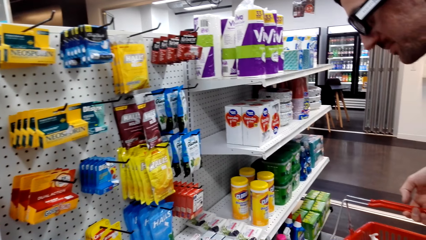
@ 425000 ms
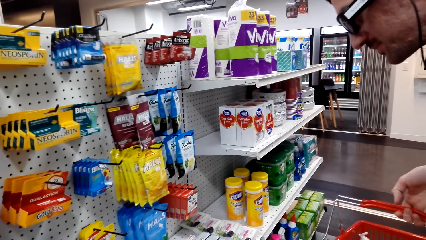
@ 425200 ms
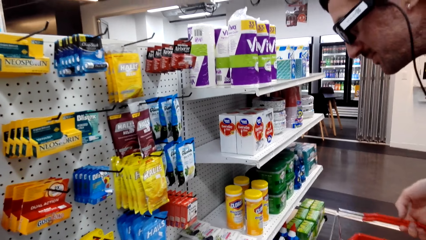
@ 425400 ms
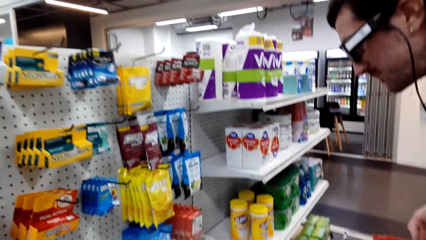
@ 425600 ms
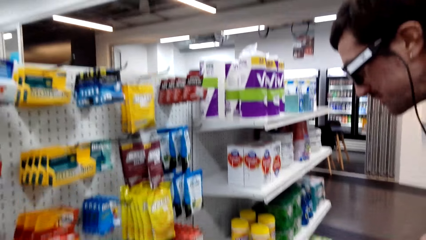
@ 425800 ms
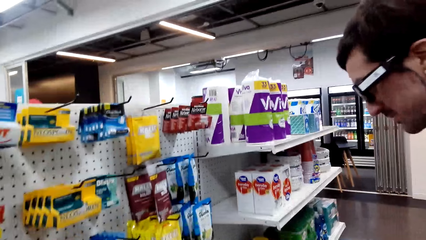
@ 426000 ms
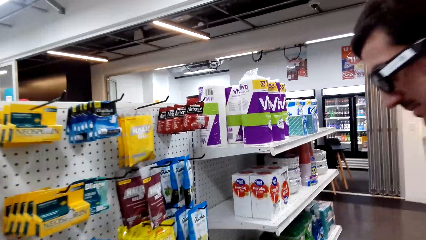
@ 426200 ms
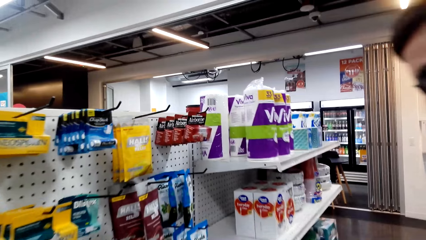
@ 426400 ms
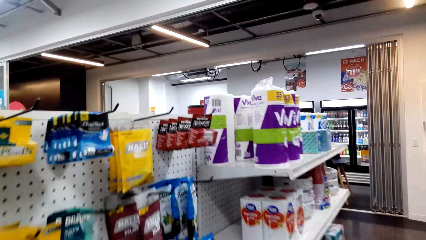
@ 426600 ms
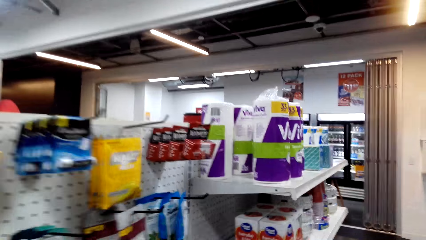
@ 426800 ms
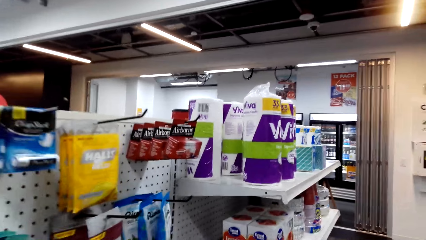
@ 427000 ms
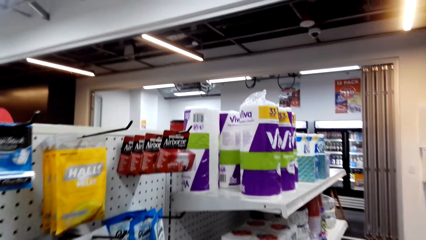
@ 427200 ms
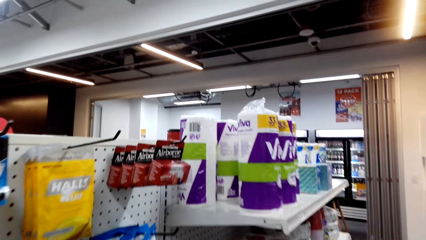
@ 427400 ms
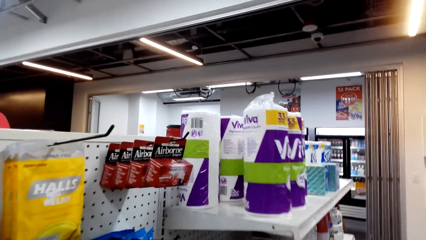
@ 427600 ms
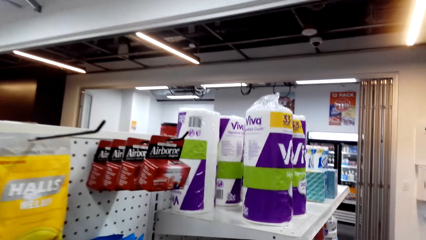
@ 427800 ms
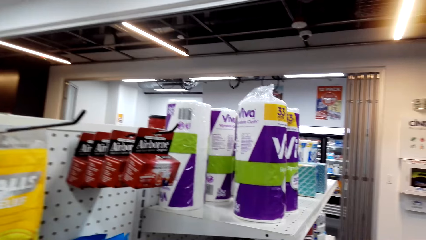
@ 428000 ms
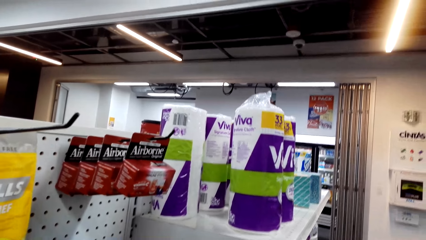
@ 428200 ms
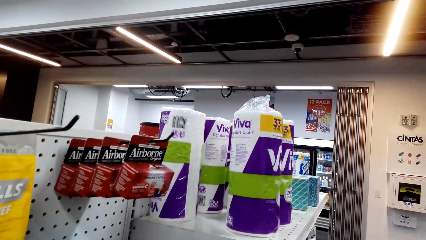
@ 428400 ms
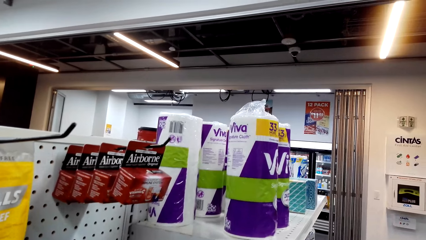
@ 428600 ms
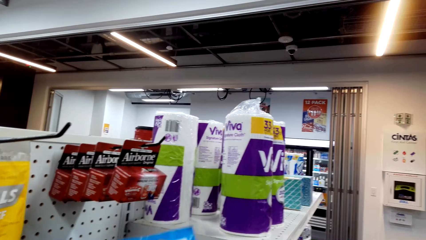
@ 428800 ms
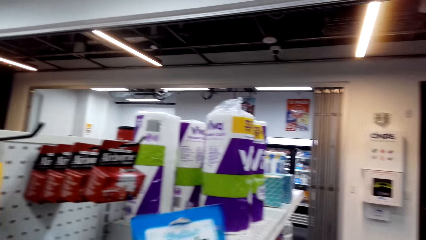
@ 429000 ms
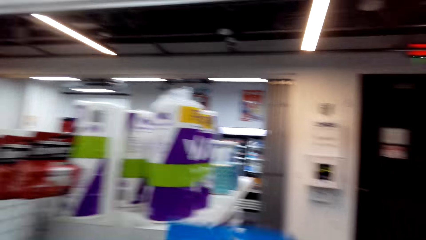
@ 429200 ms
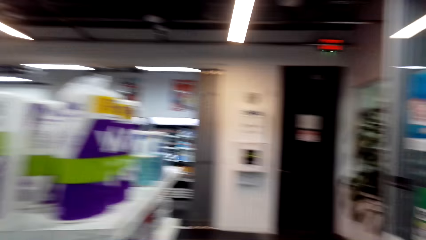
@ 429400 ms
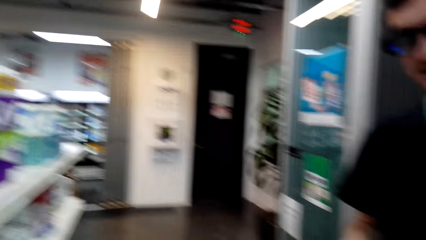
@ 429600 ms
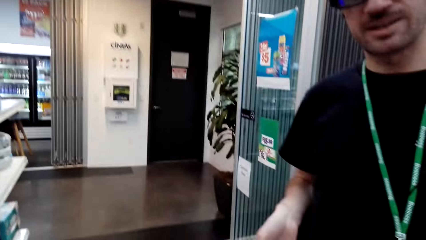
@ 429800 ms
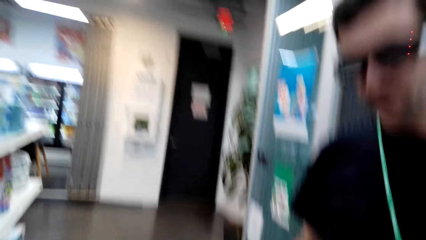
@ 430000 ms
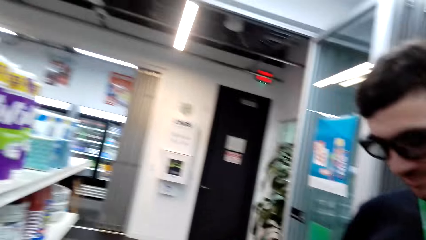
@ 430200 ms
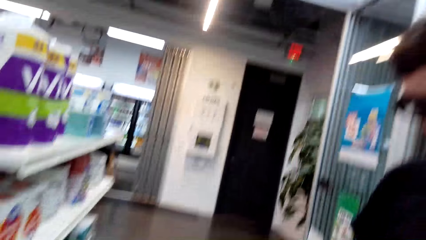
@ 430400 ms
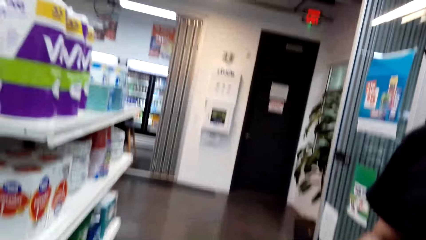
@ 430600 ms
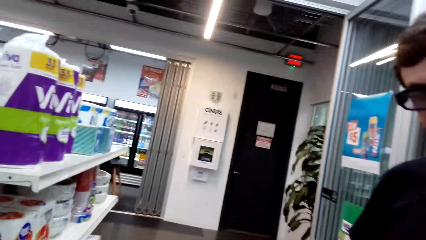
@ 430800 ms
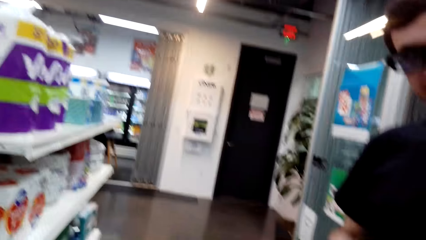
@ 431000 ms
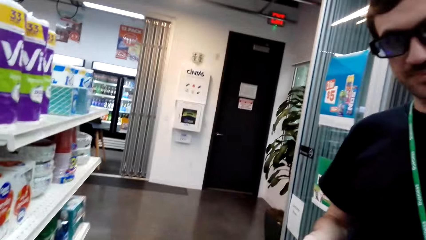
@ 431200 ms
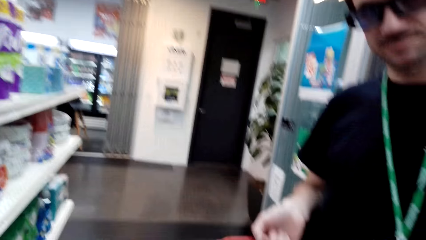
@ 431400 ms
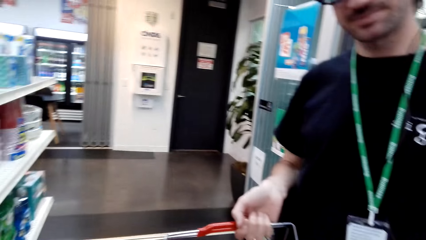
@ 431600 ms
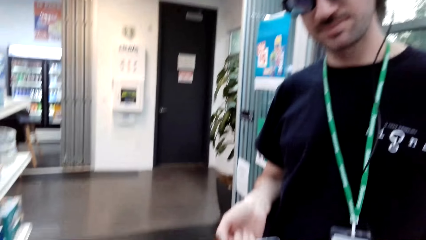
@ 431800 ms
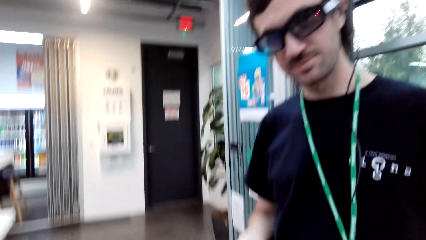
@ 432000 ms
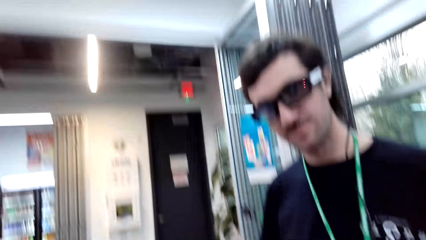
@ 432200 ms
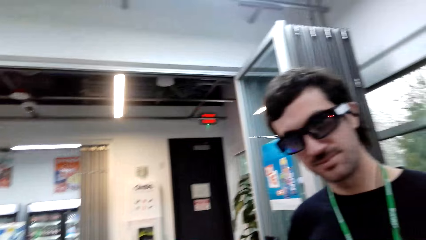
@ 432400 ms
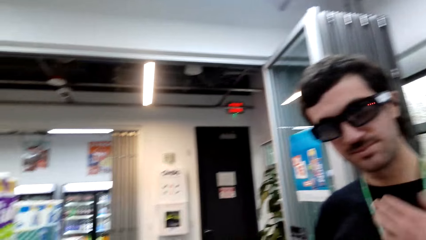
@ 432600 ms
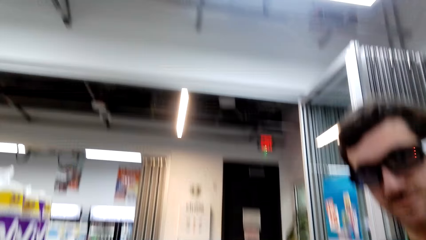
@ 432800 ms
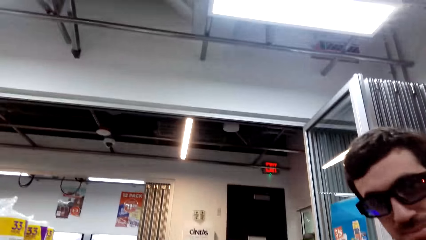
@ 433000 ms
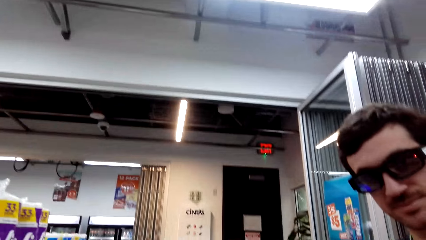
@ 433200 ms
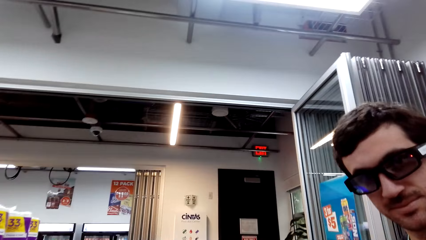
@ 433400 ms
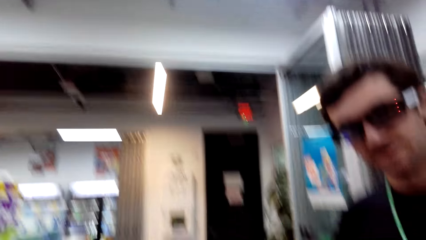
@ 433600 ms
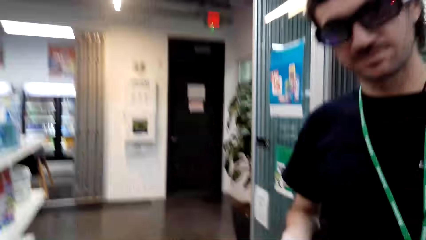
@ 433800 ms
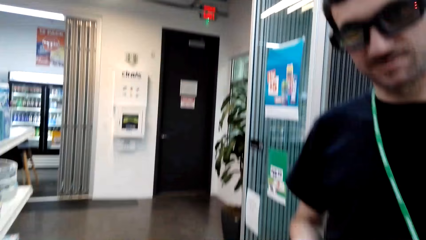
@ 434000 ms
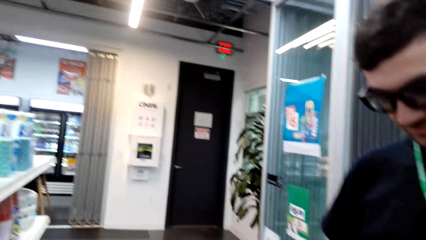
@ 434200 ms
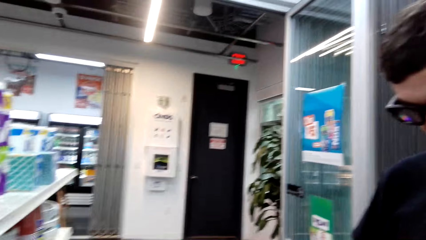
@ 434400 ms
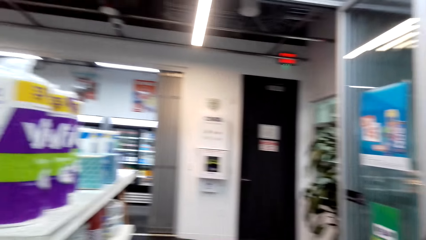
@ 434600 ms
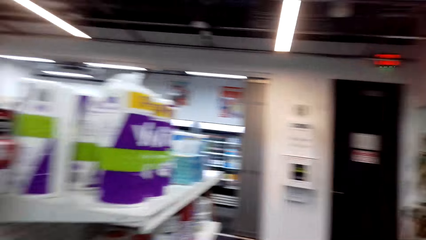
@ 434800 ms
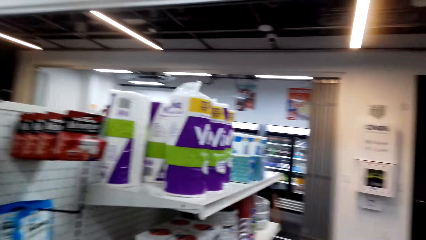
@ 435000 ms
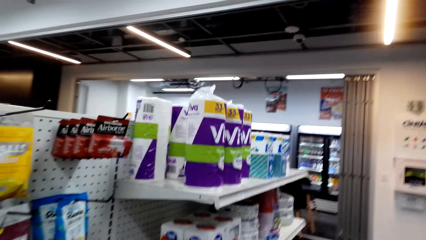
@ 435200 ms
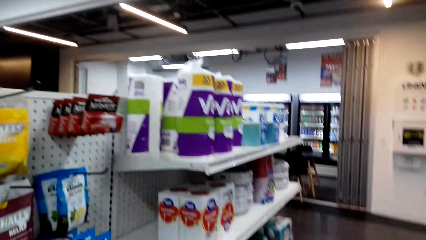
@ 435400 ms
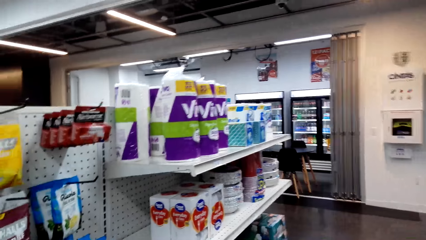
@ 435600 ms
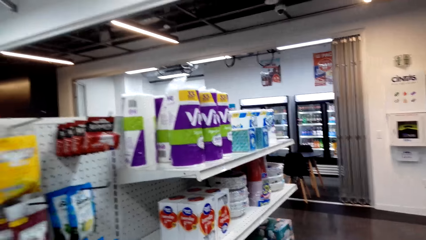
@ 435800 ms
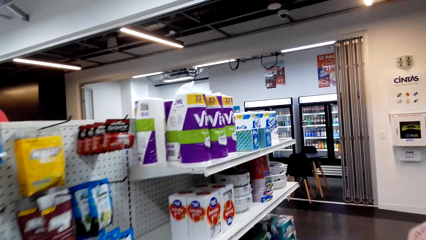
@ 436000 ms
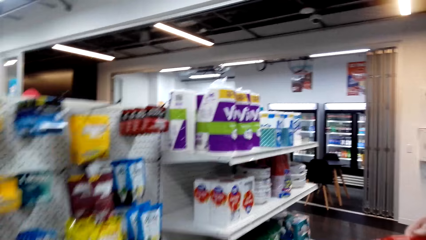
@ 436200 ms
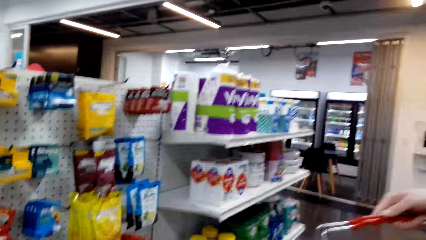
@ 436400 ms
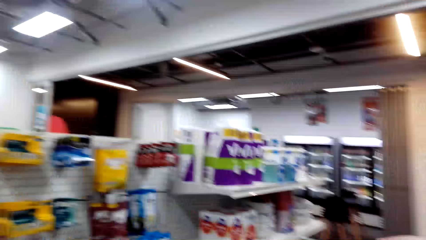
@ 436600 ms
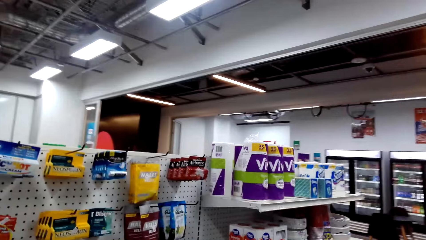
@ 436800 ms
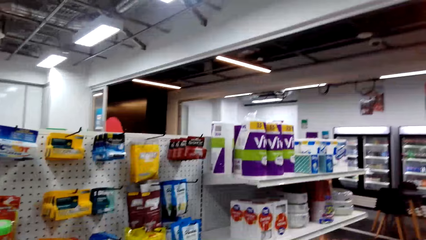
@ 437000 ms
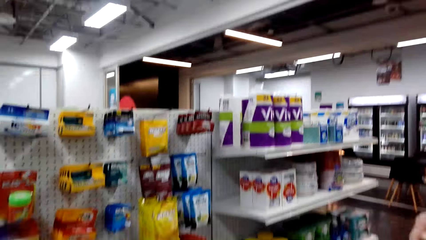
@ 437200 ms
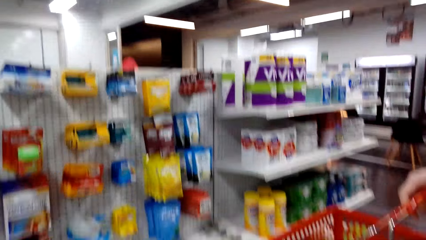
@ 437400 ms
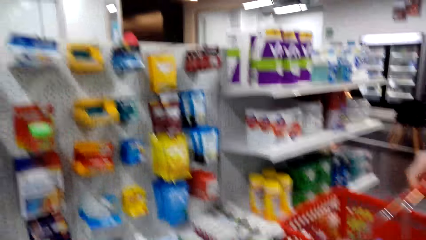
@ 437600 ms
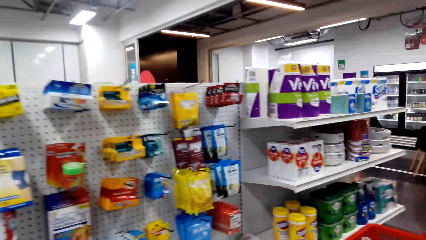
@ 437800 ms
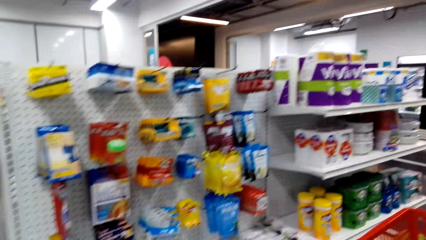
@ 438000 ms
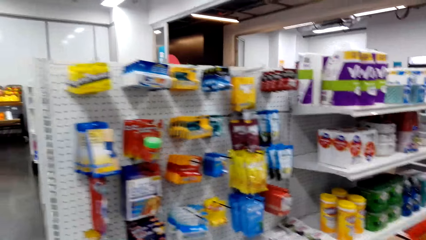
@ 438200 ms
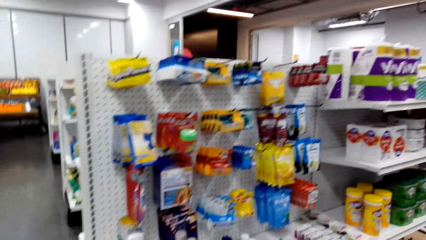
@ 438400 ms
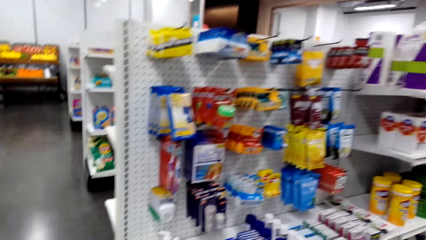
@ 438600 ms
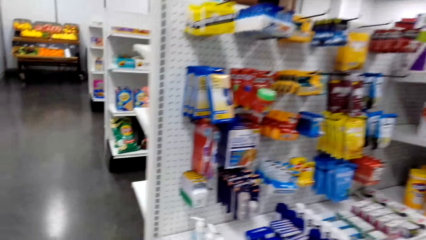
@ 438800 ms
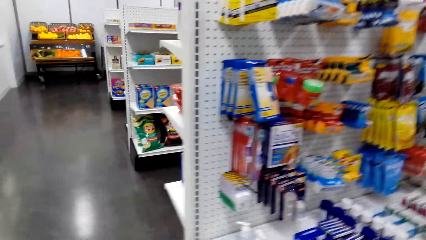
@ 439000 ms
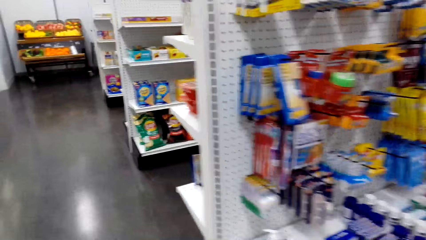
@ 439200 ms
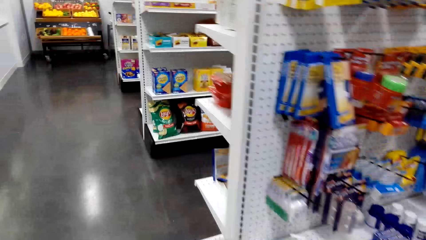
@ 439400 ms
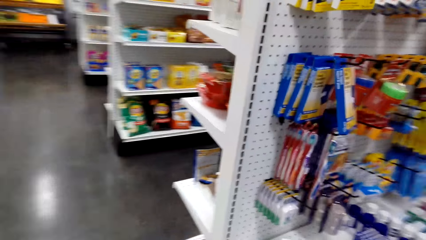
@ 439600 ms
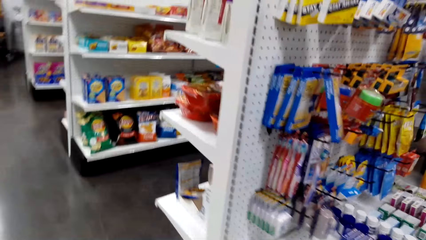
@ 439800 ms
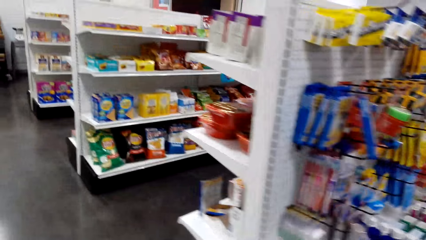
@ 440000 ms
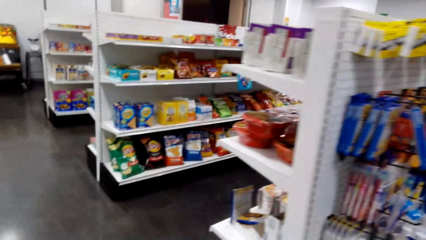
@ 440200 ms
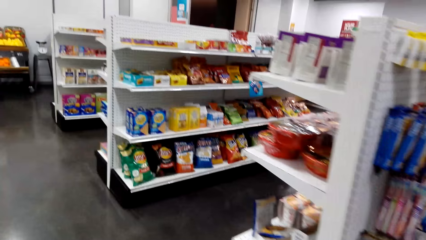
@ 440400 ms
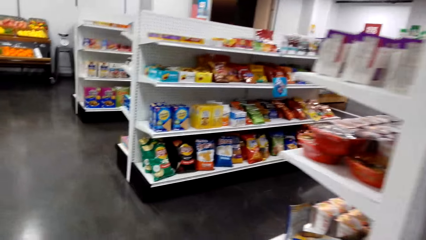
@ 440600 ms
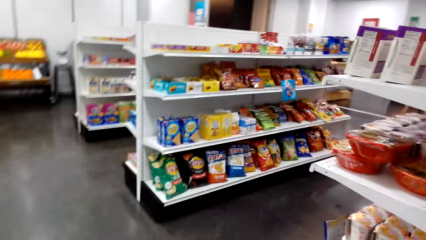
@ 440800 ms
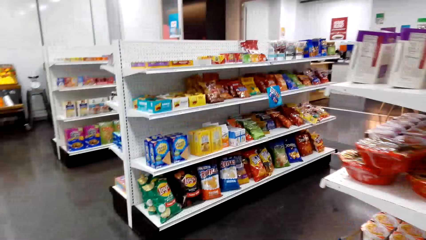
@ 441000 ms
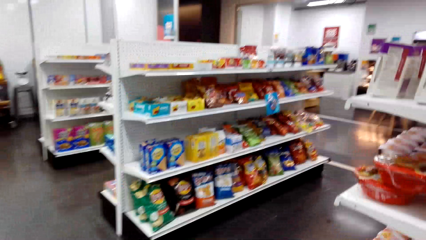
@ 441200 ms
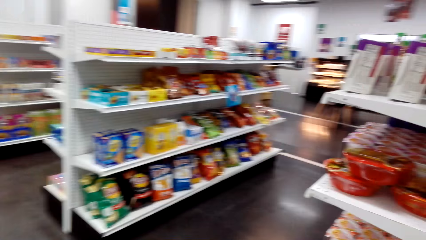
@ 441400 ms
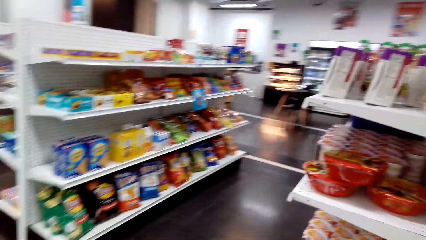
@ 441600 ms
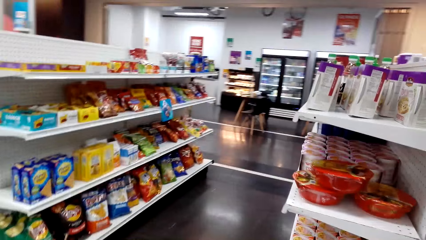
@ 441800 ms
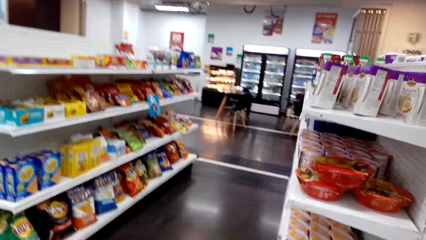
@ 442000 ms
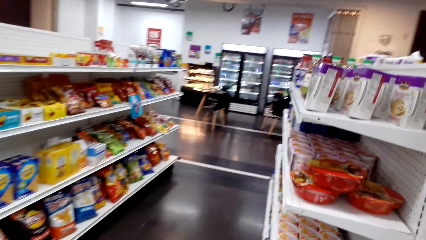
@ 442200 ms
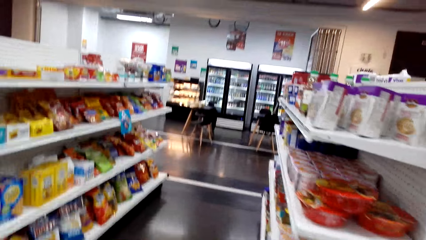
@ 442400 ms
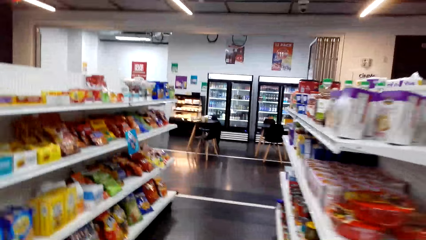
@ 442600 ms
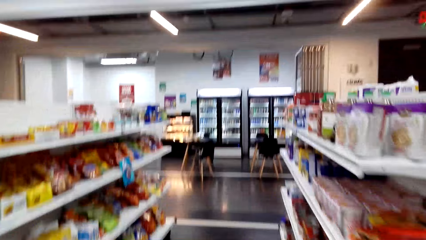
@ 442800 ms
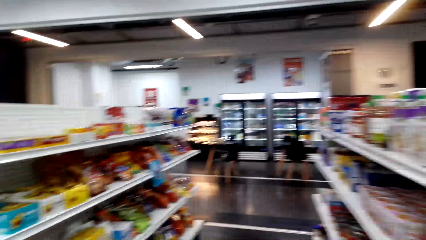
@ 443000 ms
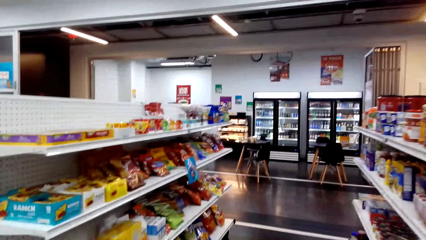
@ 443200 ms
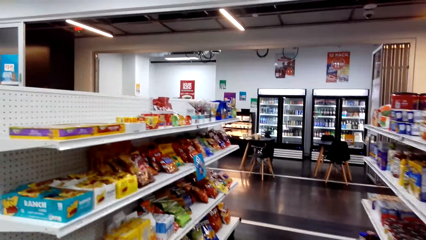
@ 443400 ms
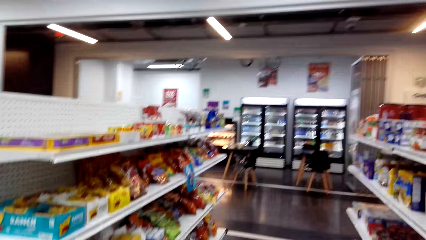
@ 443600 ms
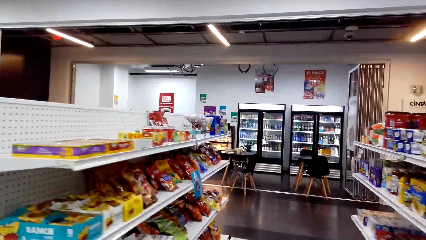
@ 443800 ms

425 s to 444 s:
The camera wearer steps forward, picks up the packet and looks at a man. They look around and step forward.
